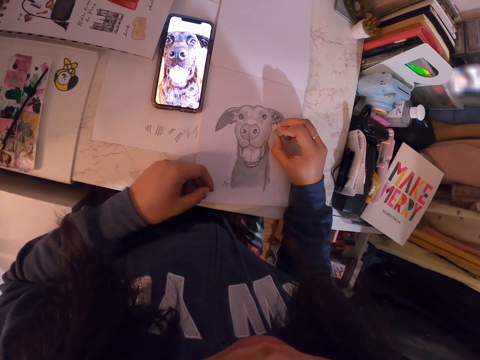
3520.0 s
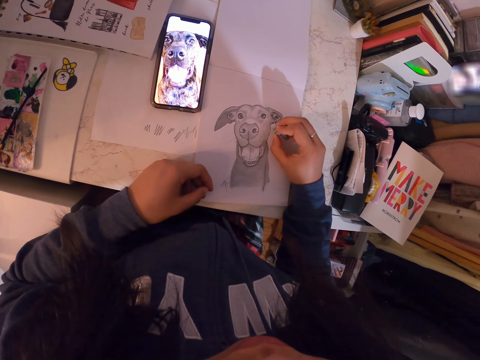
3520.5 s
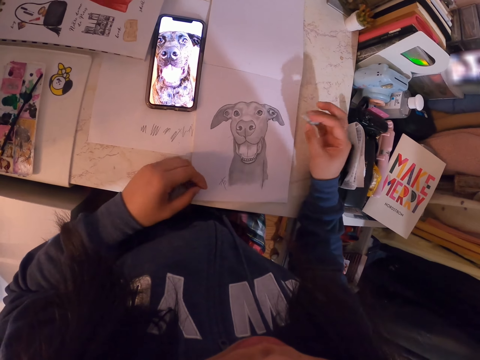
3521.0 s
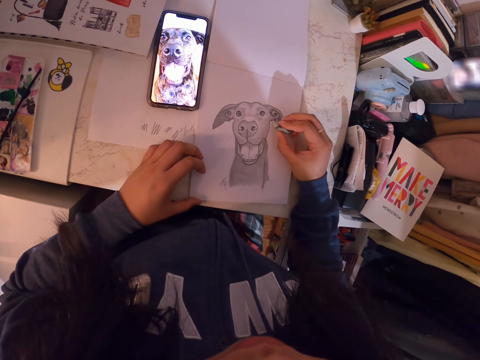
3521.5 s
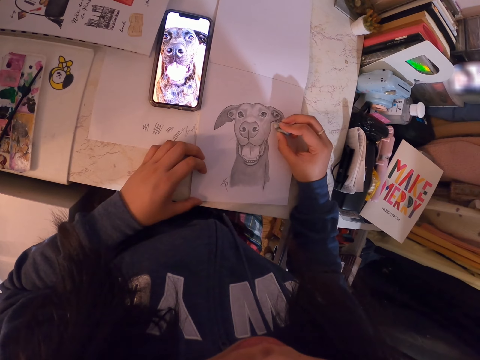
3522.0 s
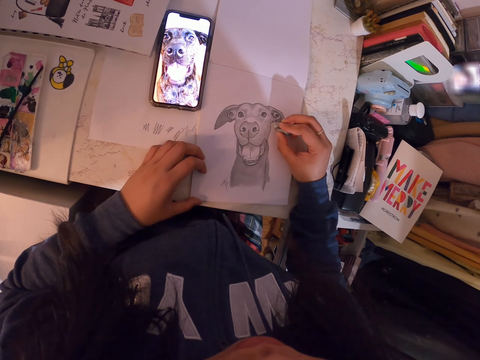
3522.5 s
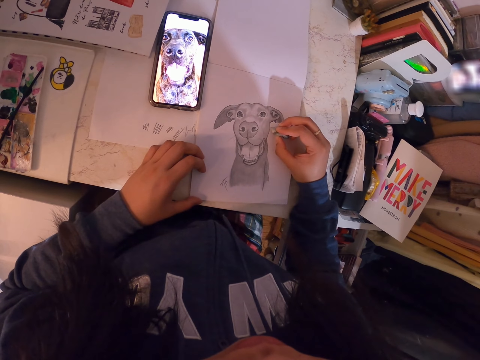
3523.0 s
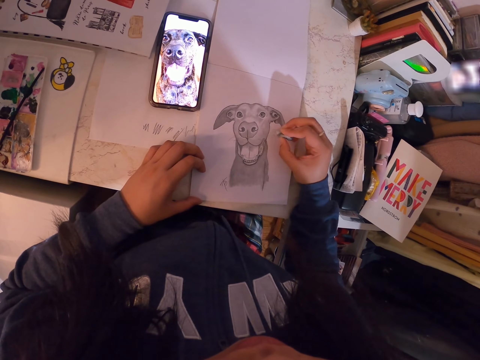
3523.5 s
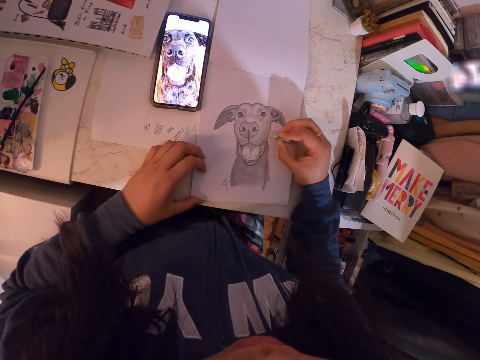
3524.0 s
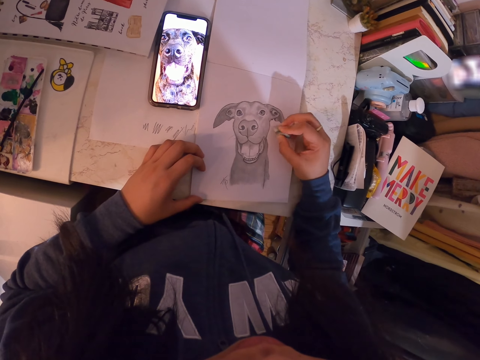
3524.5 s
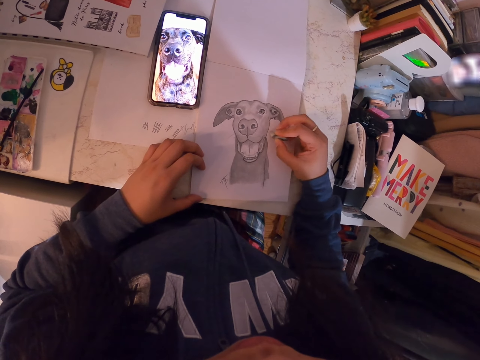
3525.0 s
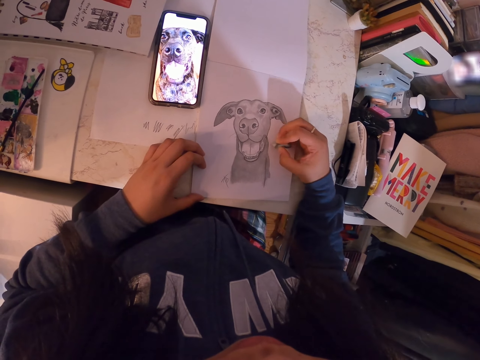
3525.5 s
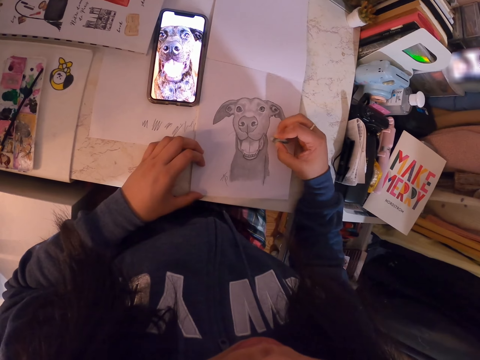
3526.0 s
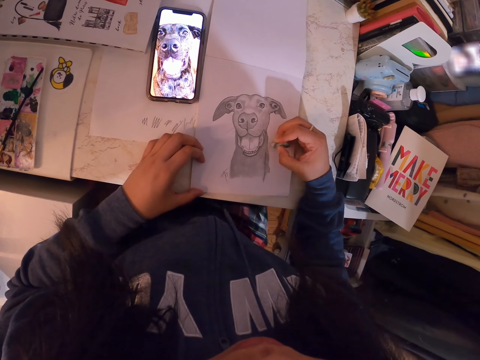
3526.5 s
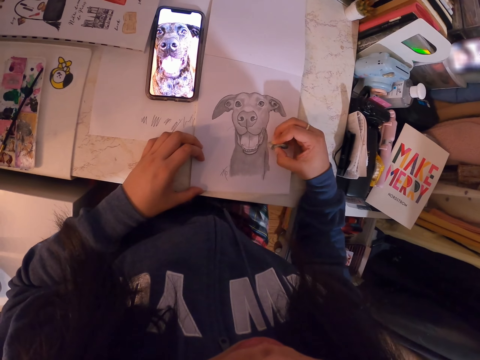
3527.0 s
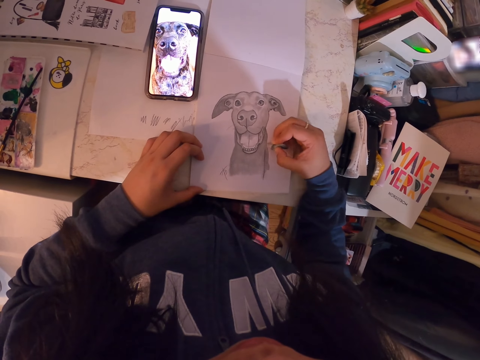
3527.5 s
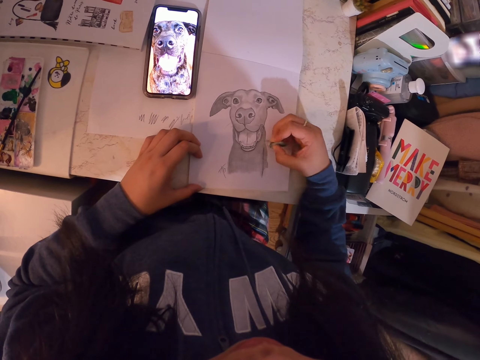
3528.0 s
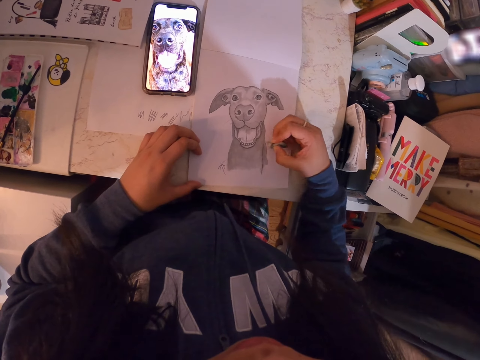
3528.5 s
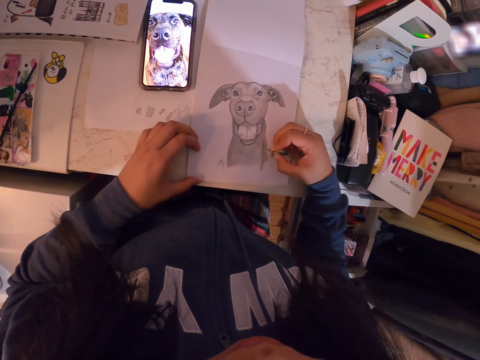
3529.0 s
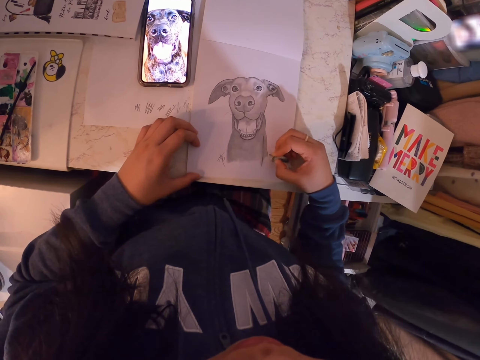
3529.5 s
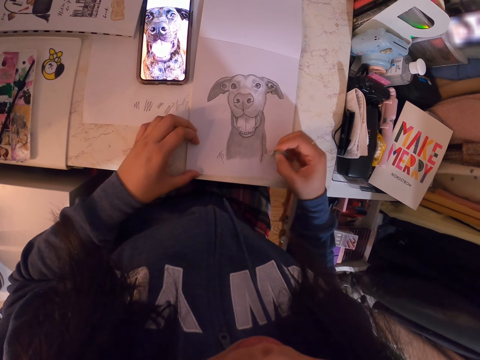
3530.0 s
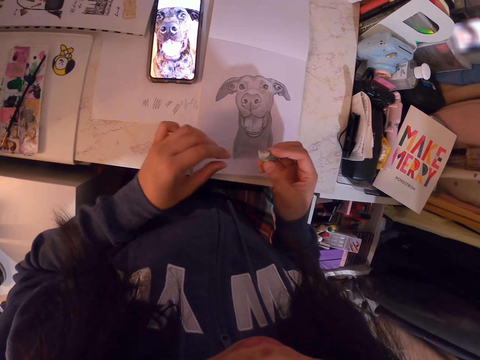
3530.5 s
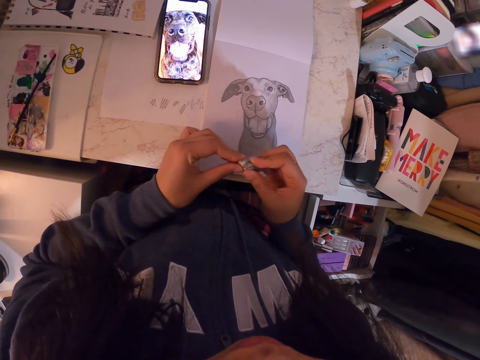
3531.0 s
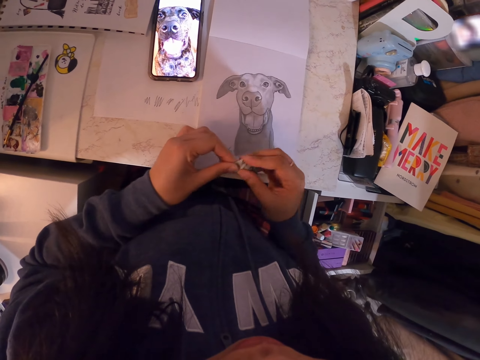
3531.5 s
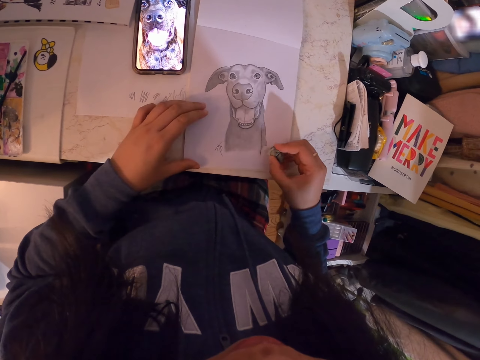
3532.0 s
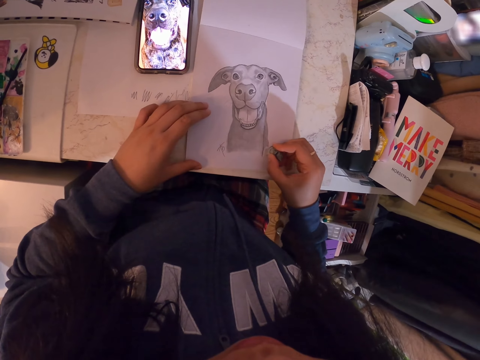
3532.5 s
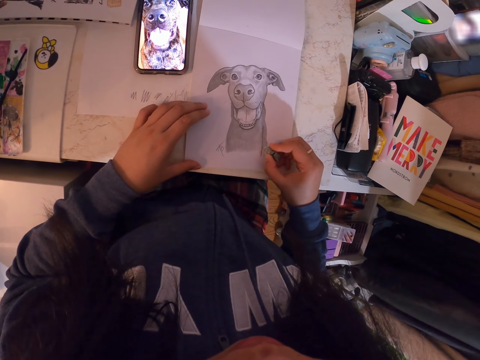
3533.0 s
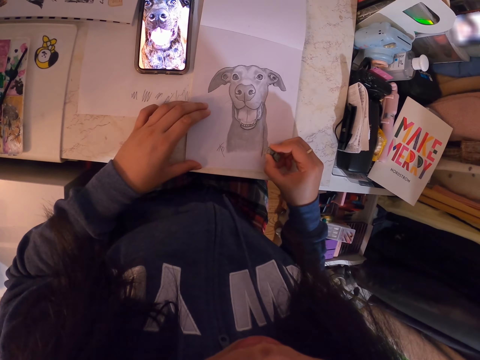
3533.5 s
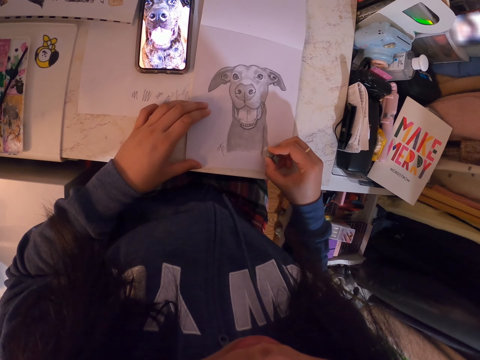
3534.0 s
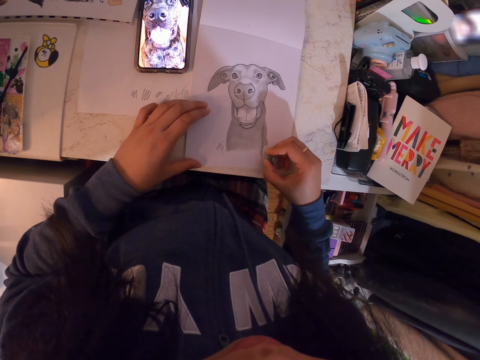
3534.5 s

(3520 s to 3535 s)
The camera wearer molds something. They adjust the rubber. They erase the image with the rubber.

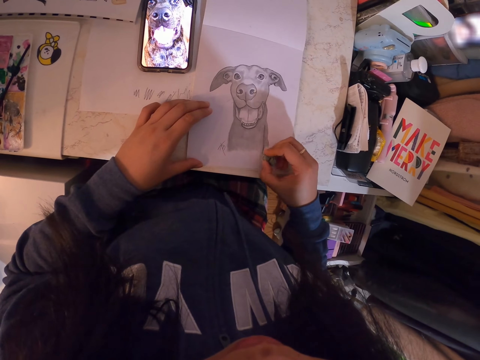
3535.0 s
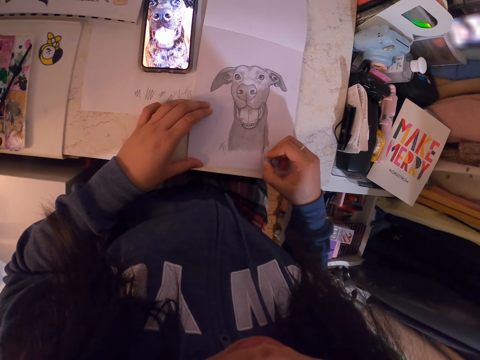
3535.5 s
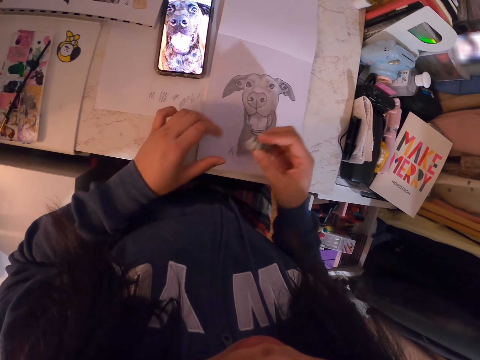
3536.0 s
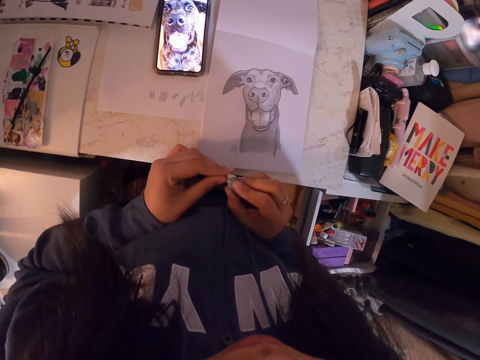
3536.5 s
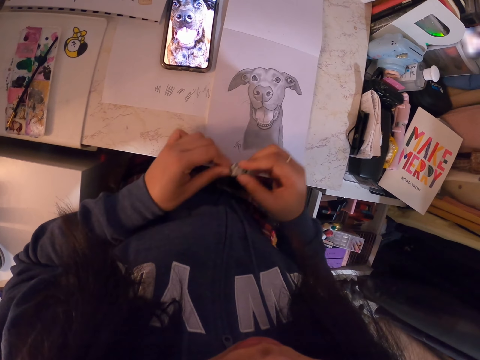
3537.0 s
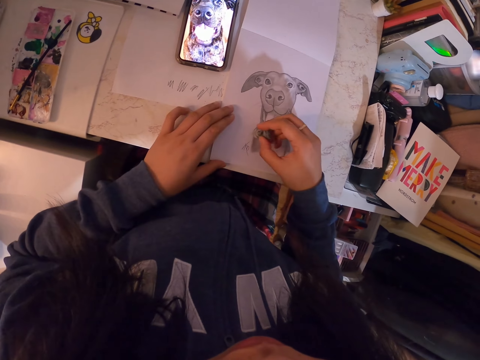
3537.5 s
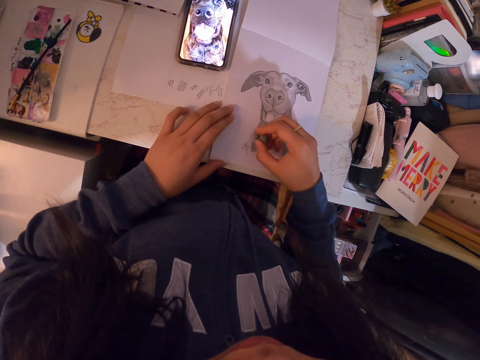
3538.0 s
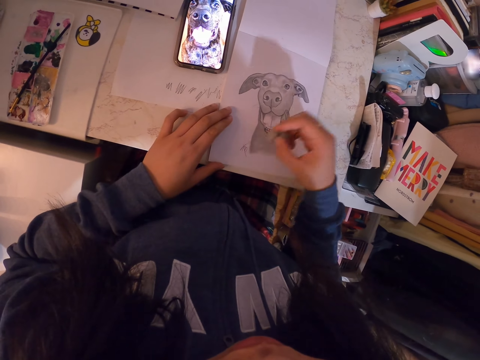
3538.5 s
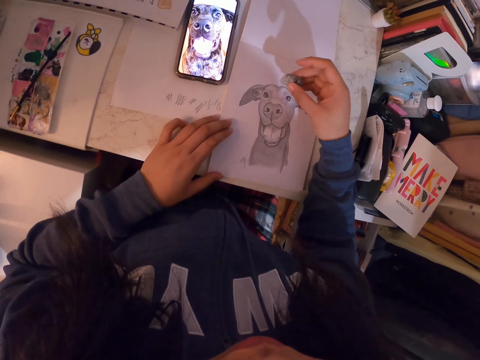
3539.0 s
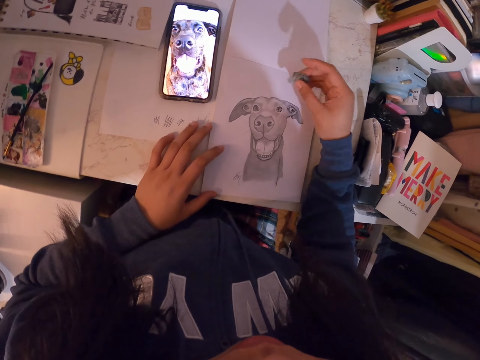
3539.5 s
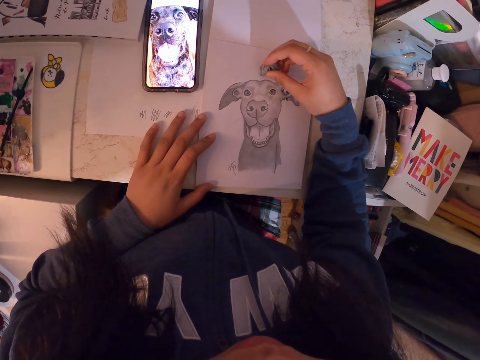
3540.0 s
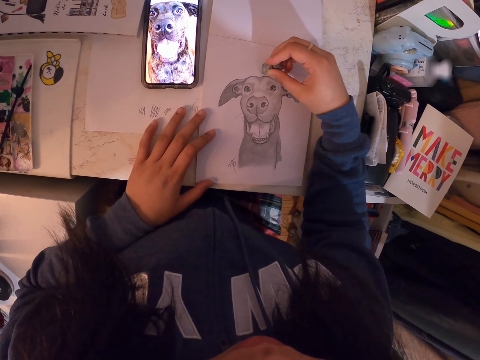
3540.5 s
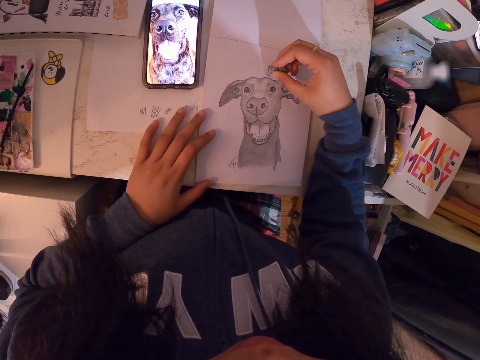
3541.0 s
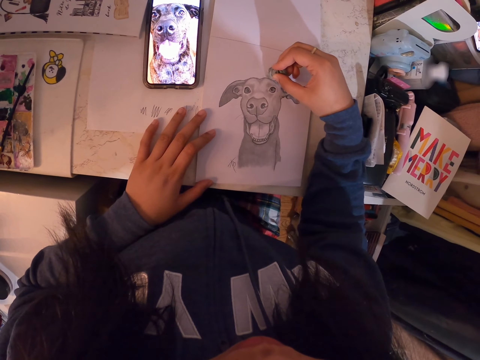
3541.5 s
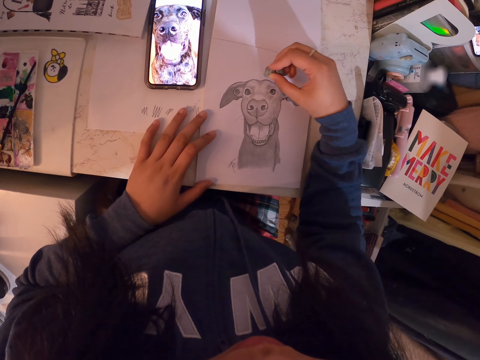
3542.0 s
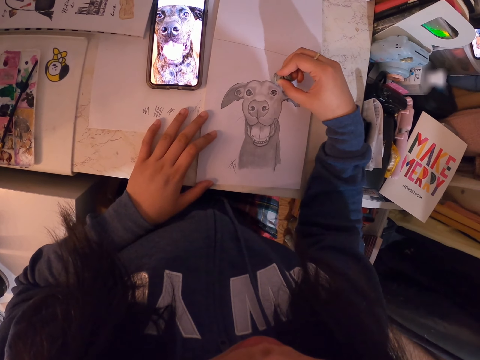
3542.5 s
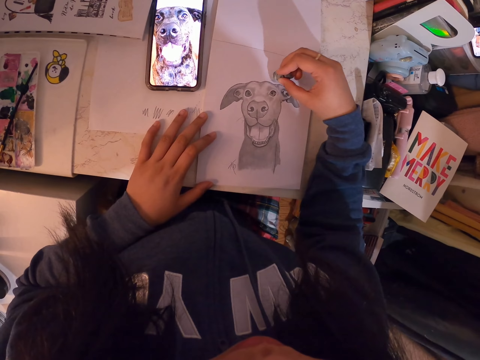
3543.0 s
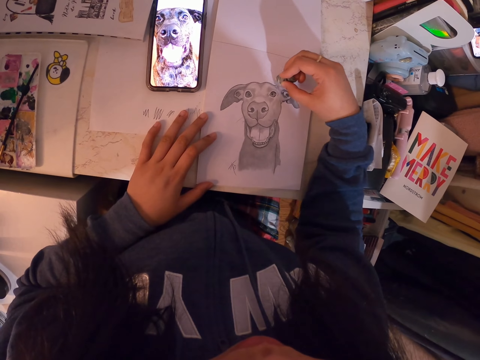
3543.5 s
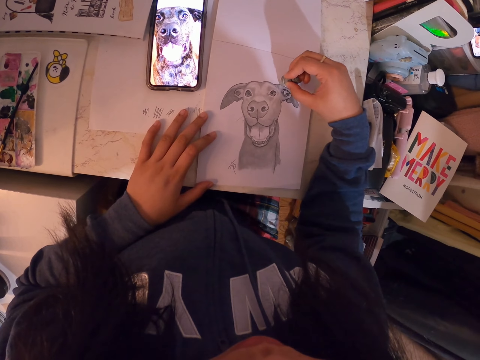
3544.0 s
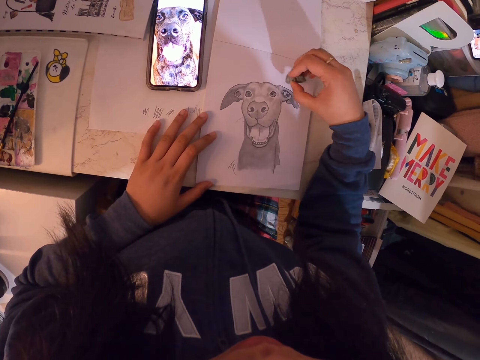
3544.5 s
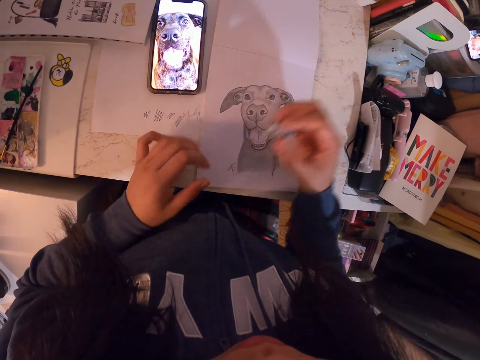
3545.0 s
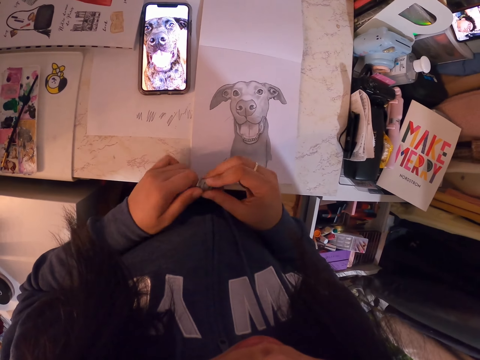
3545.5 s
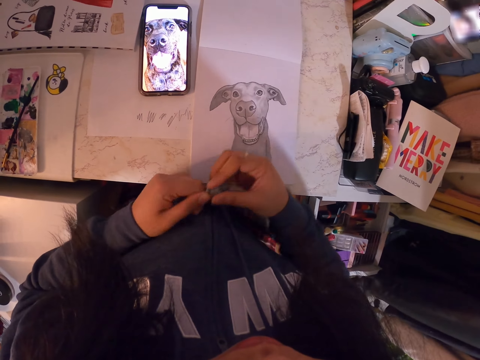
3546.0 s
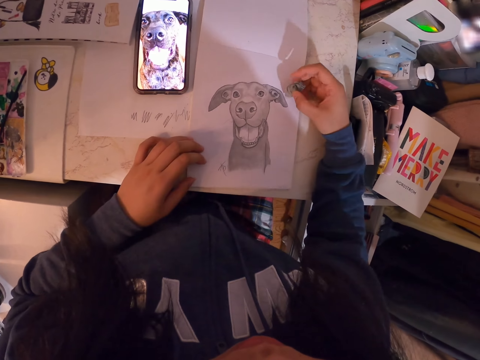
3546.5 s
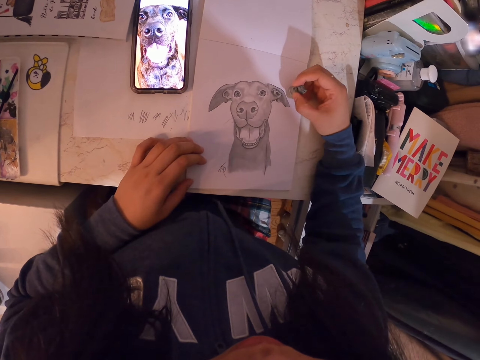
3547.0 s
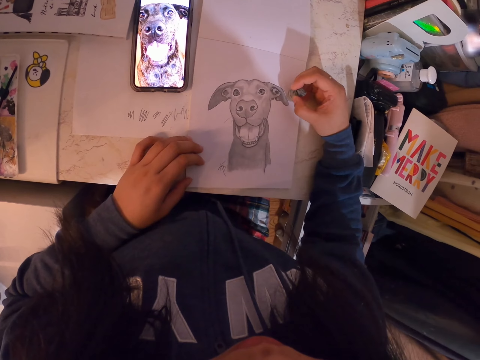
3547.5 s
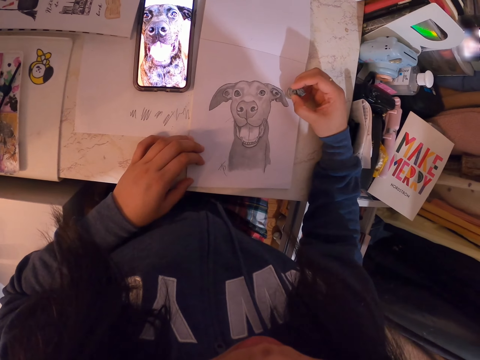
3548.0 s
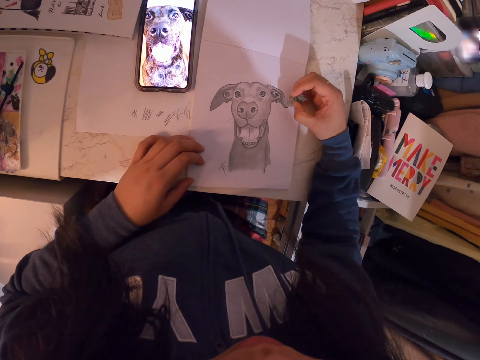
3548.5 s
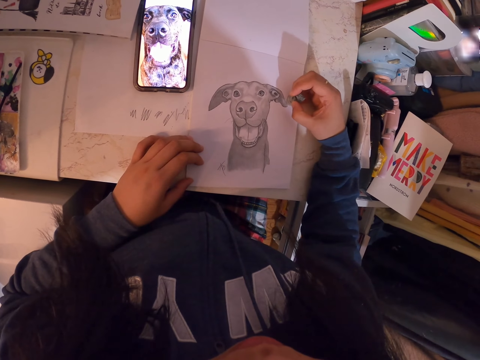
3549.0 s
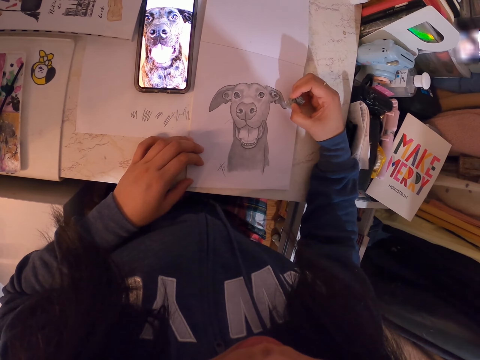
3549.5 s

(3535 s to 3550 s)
The camera wearer molds something. They adjust the rubber. They erase the image with the rubber. They adjust the rubber, mold something and erase the image with the rubber again.
